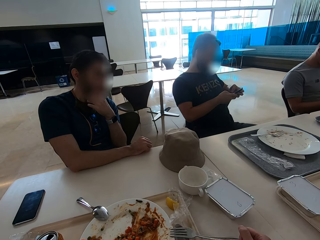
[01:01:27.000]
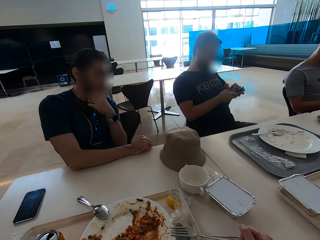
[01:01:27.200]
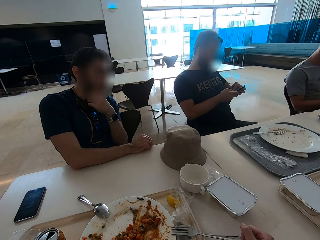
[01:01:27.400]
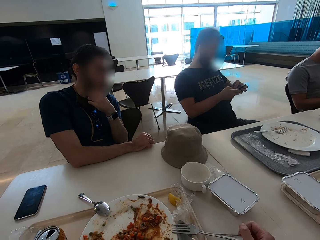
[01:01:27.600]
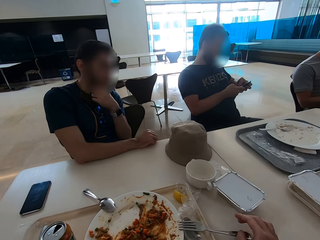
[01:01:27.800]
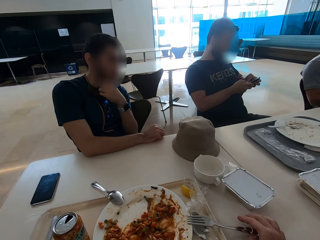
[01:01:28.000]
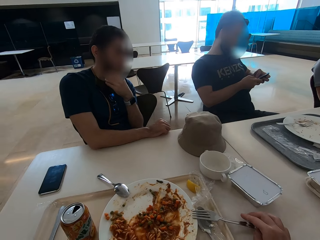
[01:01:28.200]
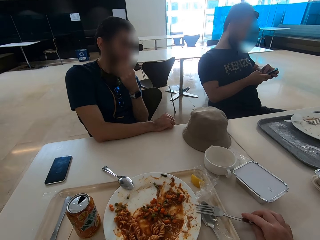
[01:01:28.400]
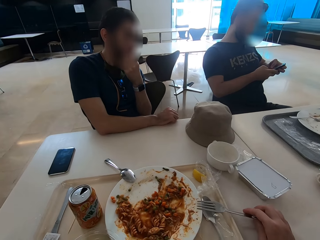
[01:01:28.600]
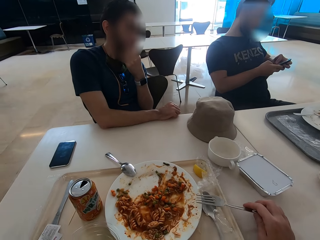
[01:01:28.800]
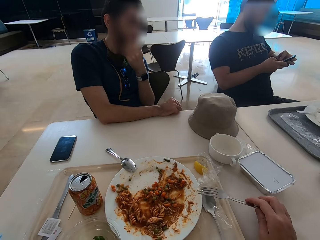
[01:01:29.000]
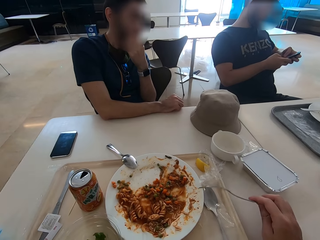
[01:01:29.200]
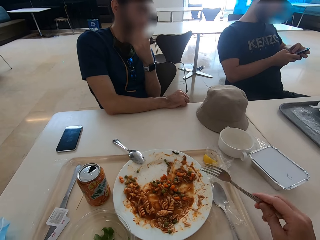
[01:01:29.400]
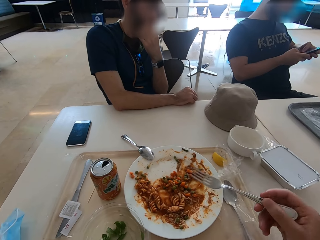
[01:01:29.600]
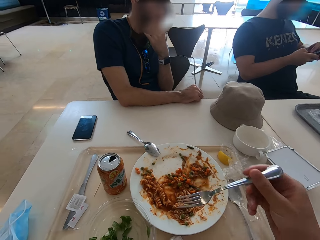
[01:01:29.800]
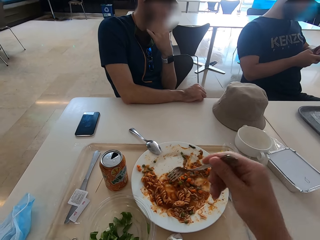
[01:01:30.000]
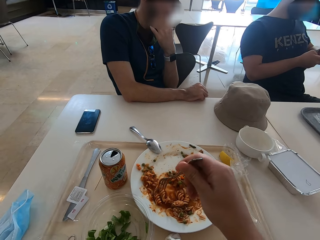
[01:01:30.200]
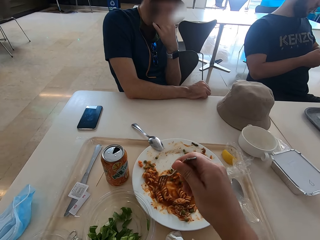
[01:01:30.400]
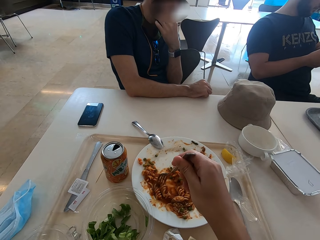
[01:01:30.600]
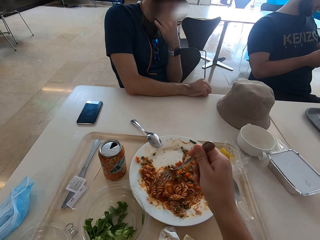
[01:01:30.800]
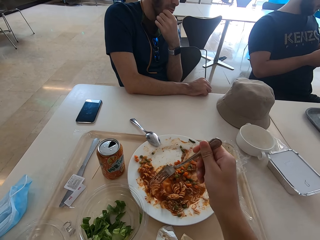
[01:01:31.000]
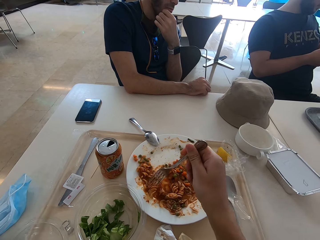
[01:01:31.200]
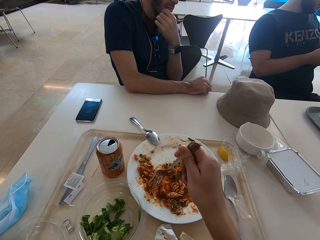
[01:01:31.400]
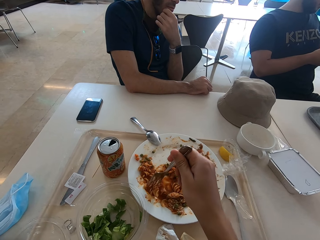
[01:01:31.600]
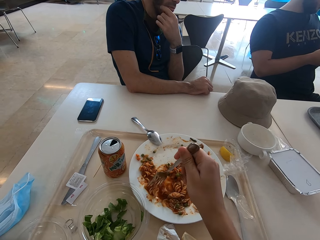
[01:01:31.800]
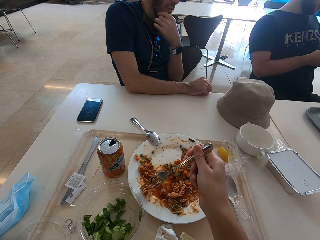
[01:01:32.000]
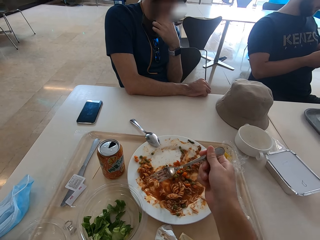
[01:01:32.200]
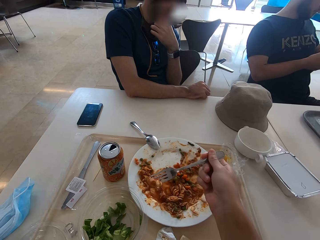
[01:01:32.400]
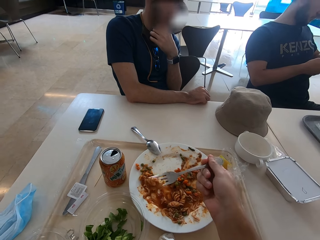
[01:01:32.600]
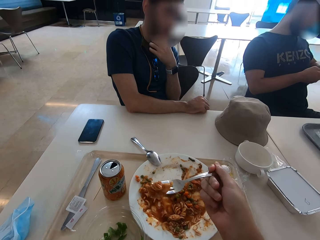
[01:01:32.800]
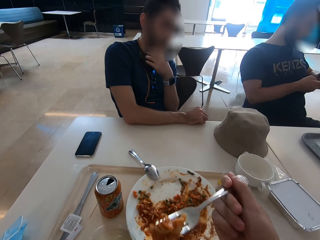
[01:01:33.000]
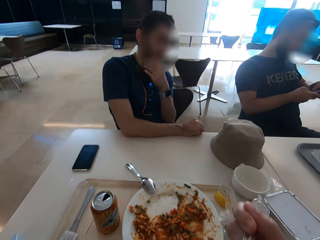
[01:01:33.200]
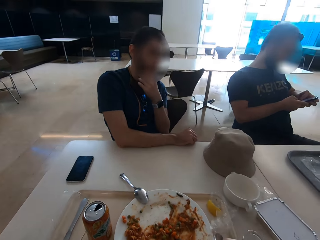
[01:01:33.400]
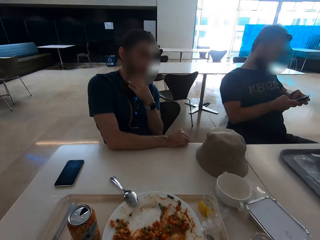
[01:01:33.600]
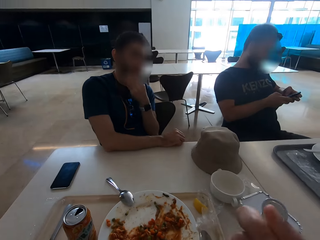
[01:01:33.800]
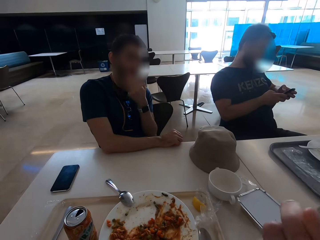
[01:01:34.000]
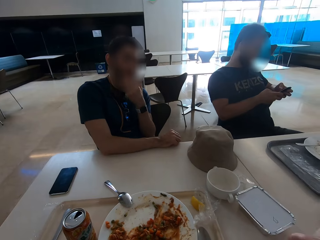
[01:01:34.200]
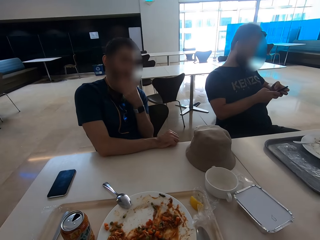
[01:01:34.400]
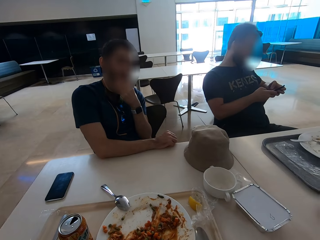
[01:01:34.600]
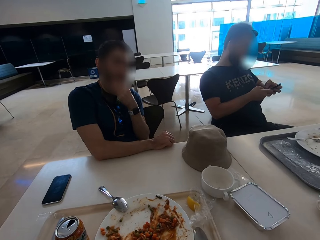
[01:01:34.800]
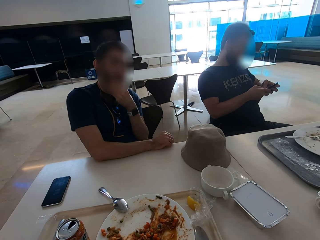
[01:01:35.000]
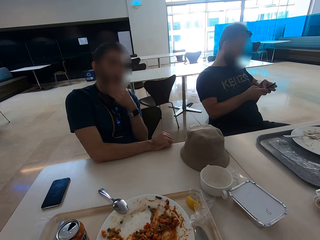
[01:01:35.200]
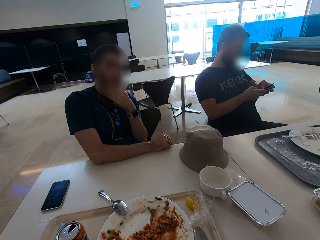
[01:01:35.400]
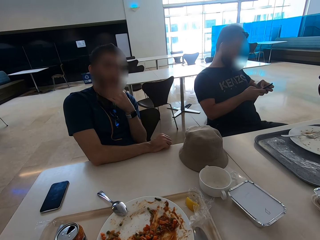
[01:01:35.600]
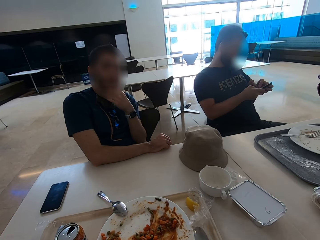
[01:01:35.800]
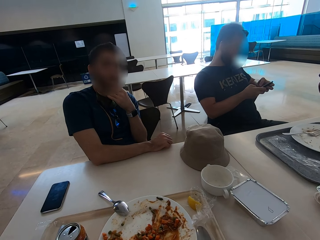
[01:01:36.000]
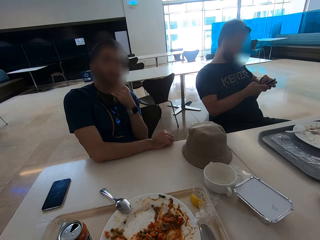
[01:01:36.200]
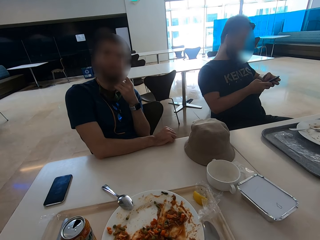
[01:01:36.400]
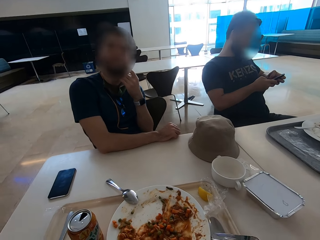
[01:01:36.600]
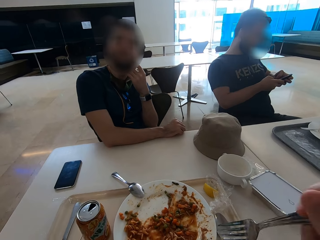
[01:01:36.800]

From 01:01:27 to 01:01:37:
The camera wearer takes the fork from the side of the plate. They pick the pasta with the fork. They eat the pasta.

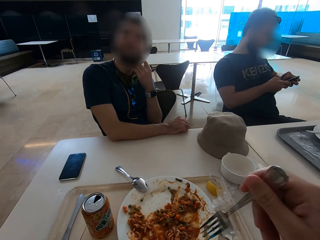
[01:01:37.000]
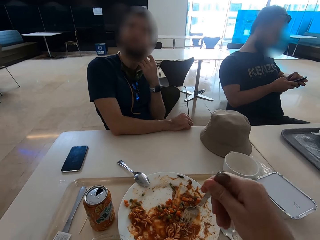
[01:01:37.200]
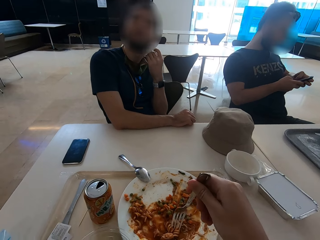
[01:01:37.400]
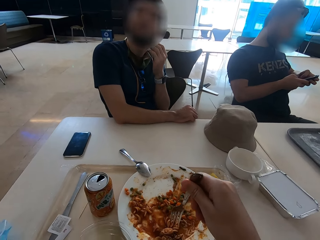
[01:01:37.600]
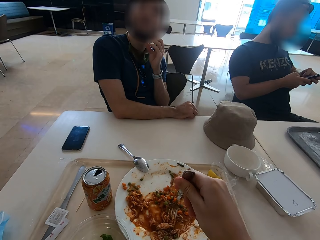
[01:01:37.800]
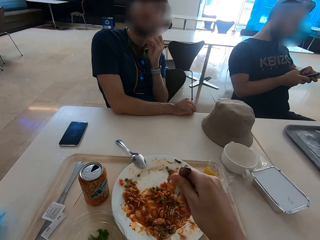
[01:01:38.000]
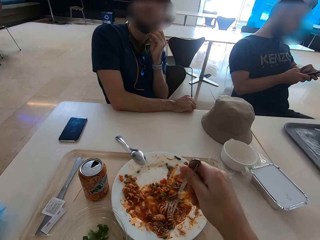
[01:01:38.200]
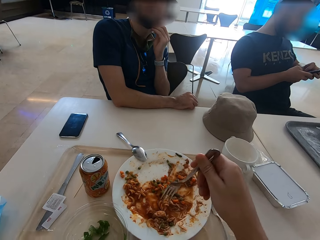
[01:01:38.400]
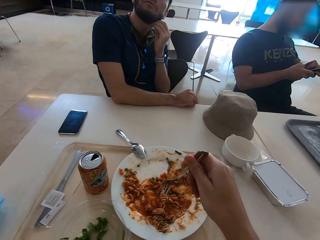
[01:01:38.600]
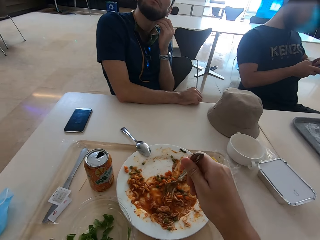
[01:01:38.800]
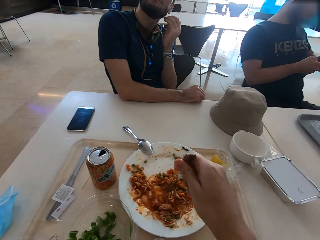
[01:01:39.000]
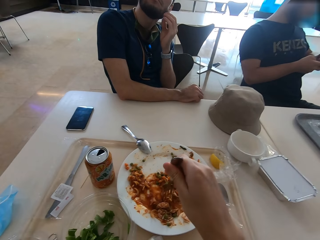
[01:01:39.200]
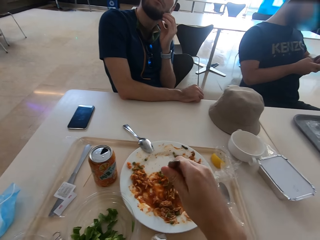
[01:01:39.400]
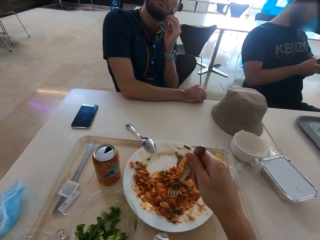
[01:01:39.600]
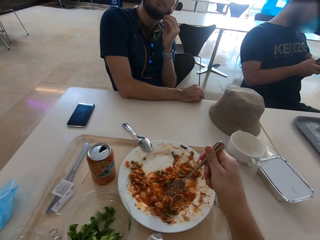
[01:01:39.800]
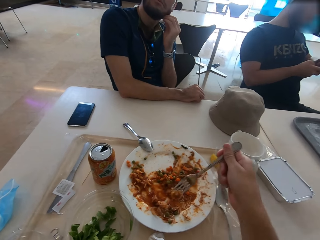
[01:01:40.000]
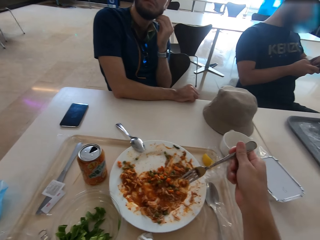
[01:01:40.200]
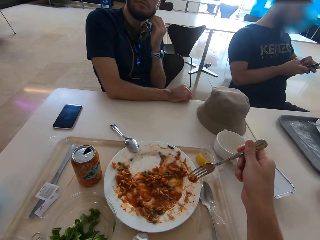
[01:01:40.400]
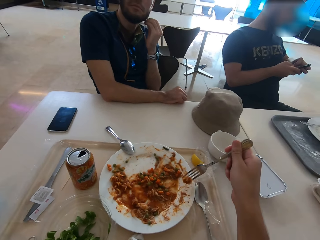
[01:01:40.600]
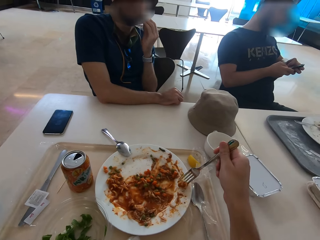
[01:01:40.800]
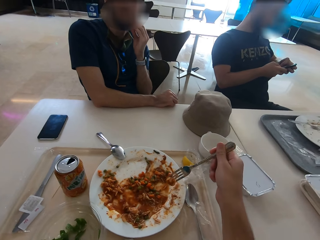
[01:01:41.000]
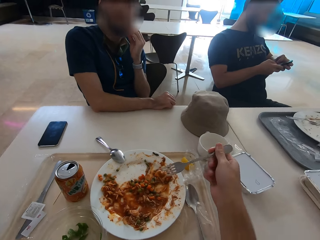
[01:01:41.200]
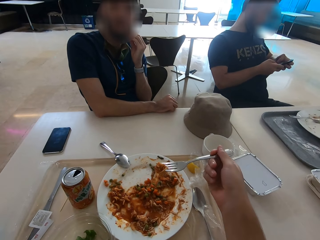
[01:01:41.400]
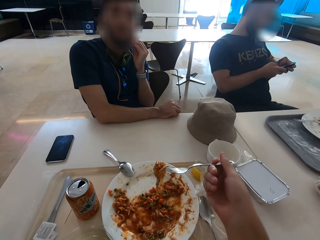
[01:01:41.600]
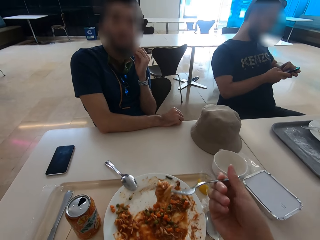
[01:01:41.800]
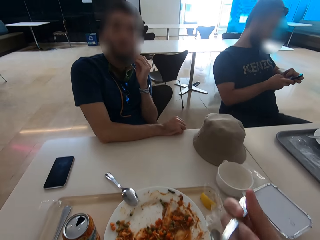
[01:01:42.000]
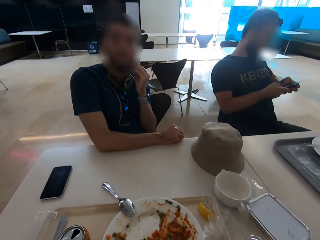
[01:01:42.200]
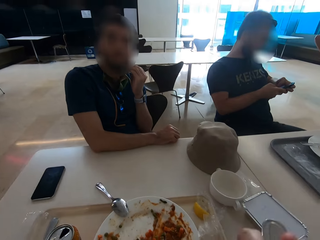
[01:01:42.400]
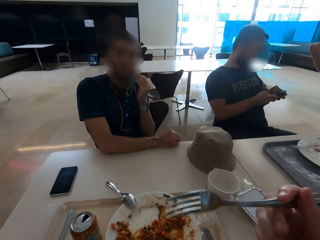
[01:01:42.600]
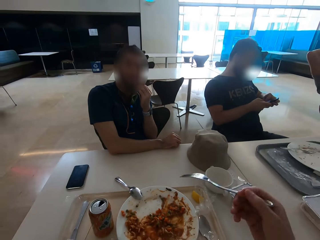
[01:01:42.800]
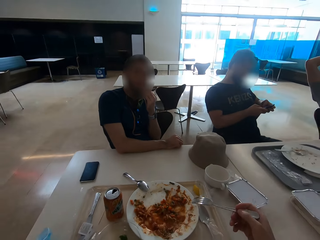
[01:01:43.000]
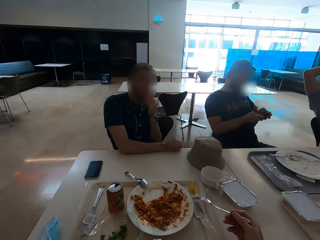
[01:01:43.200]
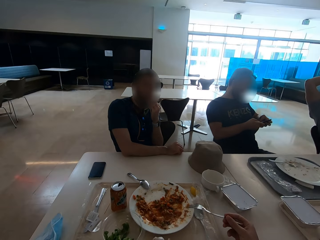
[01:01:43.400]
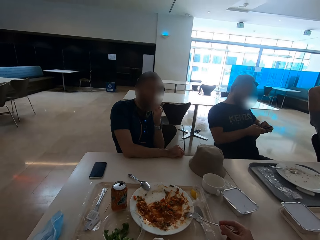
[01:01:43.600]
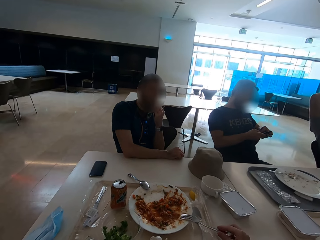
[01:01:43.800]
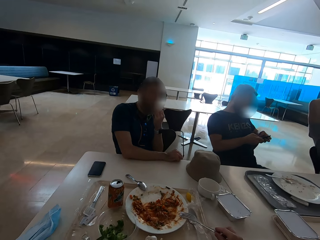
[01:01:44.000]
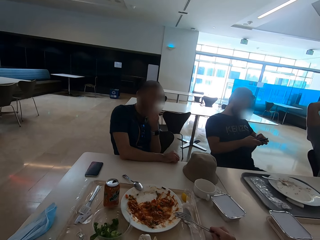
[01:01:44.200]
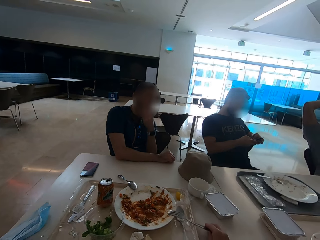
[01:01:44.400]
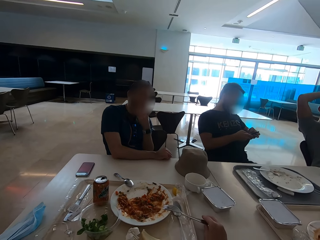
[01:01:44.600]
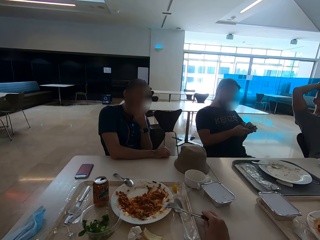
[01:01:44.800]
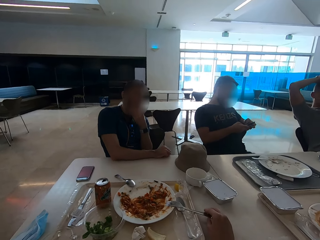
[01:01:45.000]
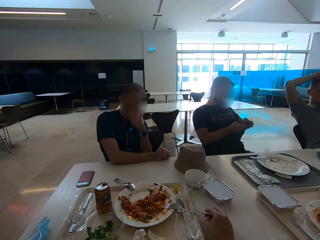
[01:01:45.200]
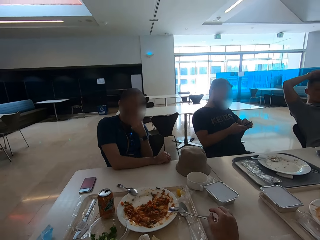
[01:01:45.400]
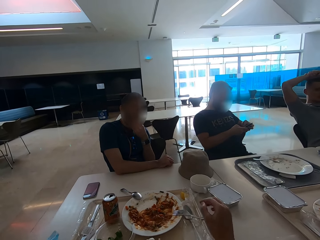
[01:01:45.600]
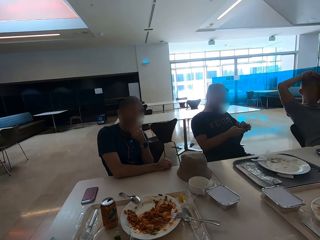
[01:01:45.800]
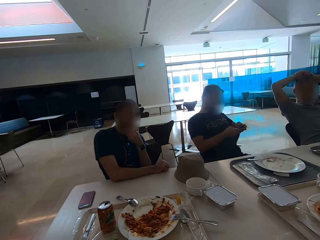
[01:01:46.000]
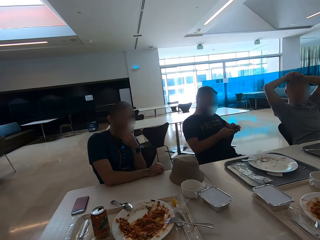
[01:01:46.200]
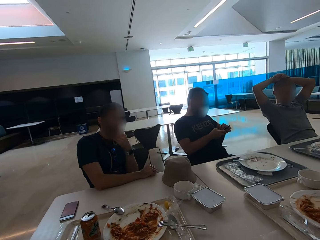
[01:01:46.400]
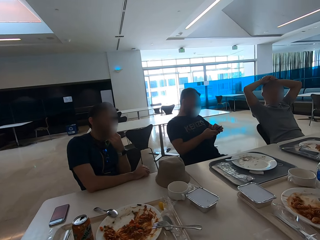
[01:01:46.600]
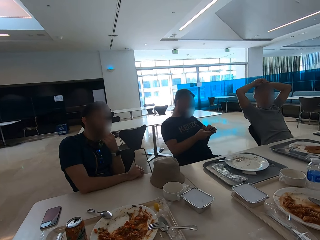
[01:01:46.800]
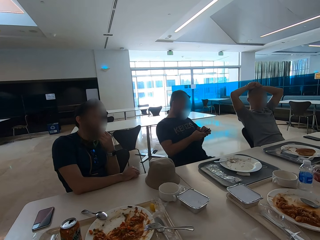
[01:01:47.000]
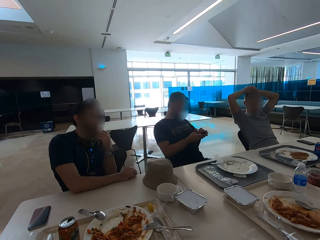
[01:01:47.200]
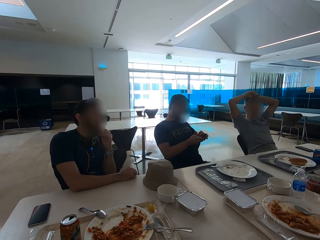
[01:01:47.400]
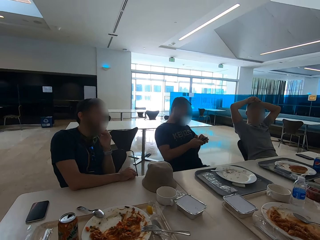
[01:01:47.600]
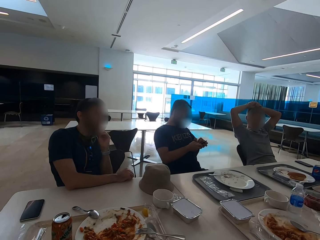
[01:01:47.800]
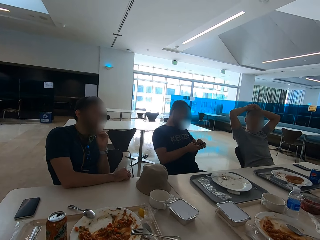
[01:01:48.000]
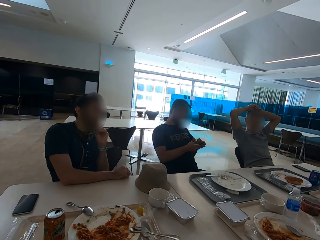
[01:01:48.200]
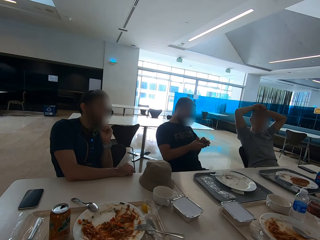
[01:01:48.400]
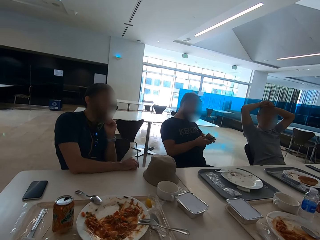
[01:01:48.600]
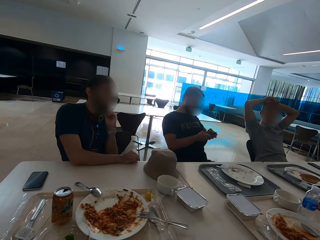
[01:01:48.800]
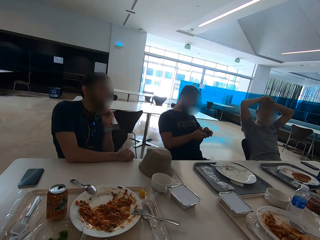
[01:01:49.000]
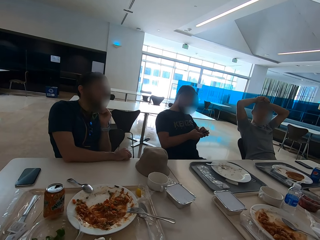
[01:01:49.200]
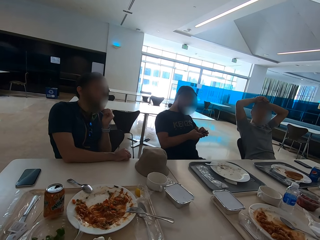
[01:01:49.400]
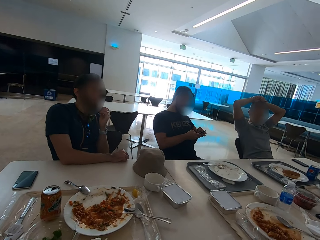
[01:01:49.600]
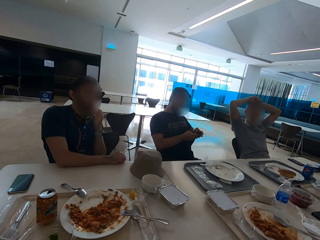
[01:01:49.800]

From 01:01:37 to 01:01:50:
The camera wearer picks up the pasta with the fork. They tap the pasta on the plate. They eat the pasta. They put the fork at the side of the plate.
